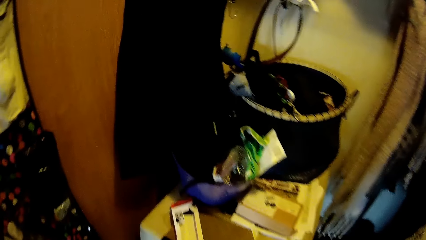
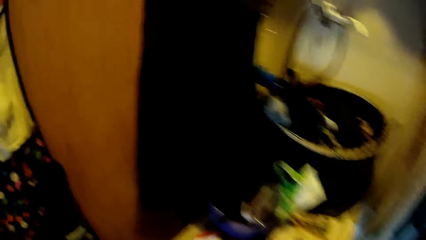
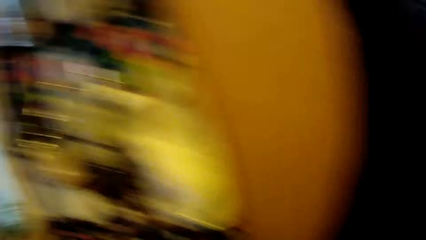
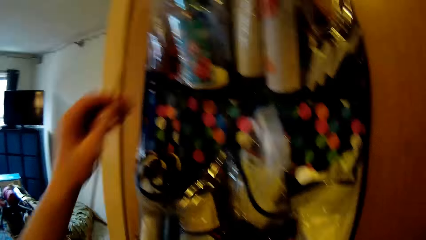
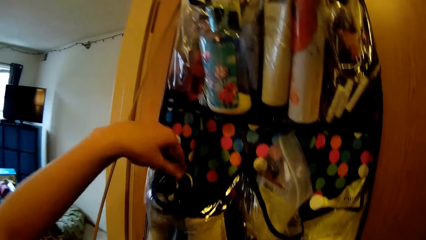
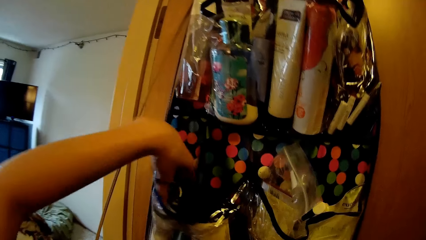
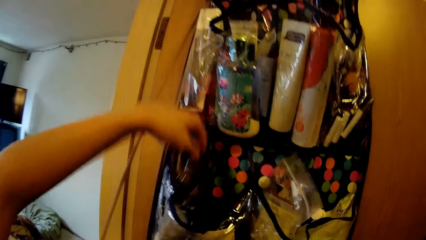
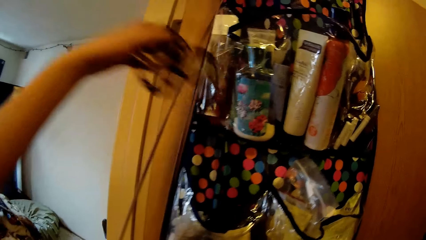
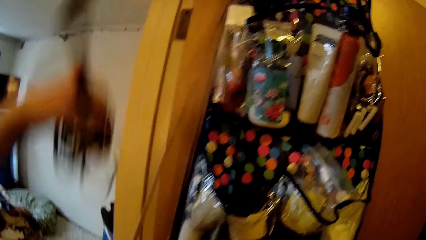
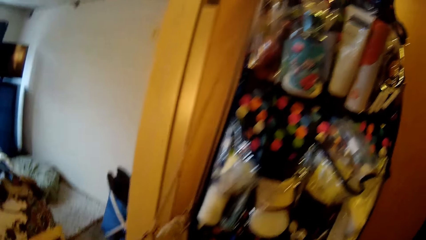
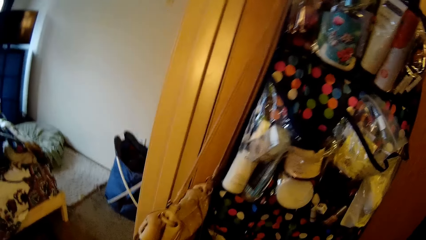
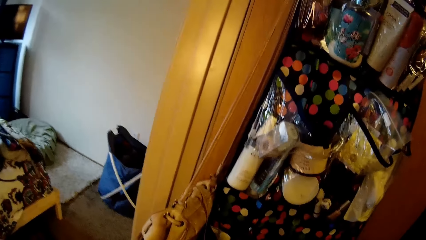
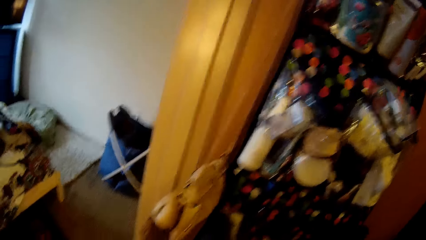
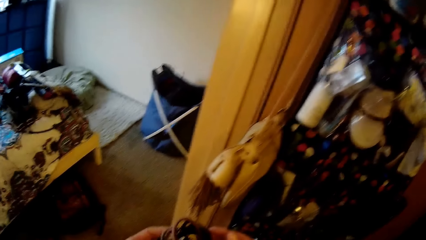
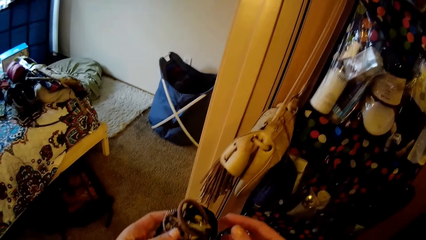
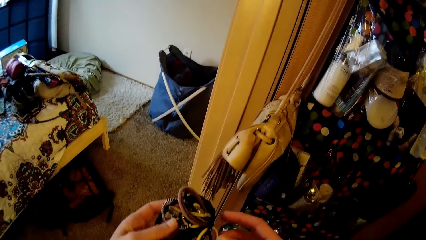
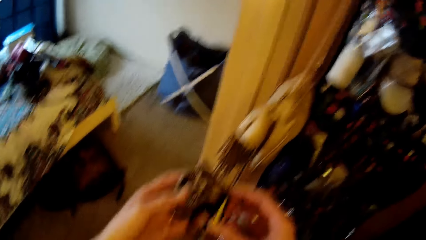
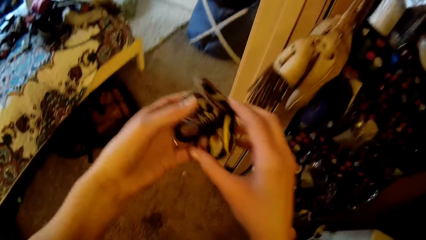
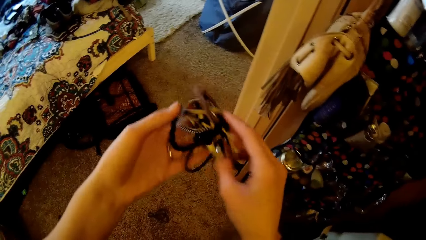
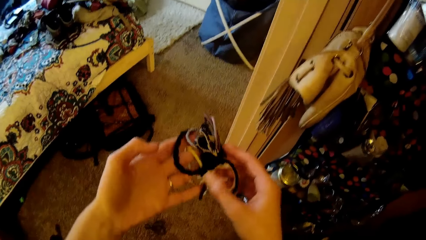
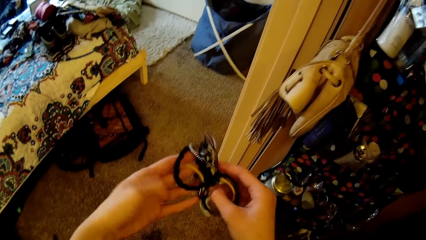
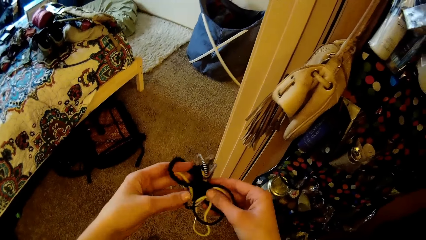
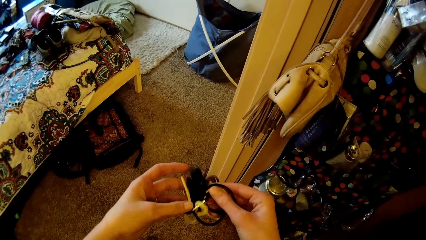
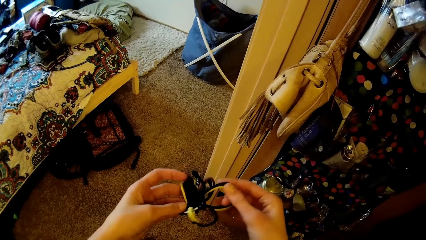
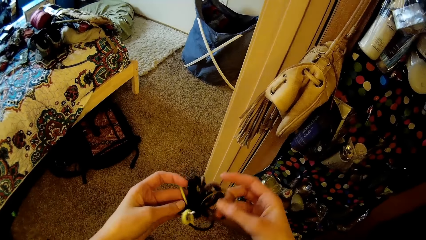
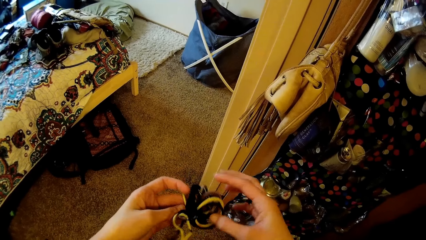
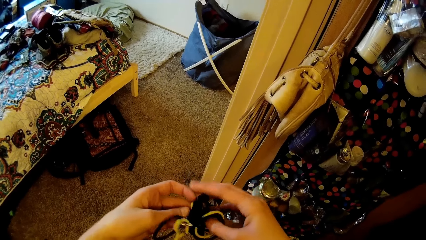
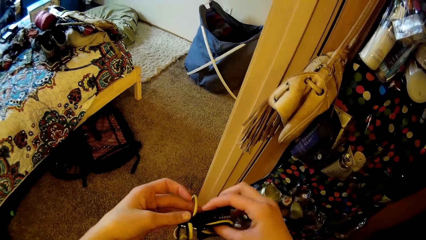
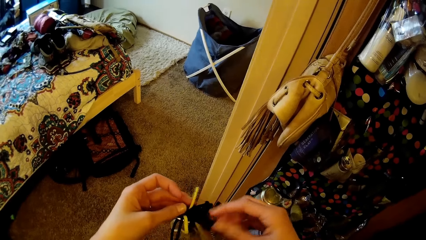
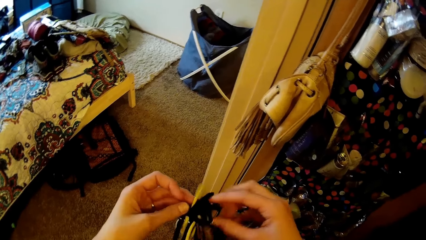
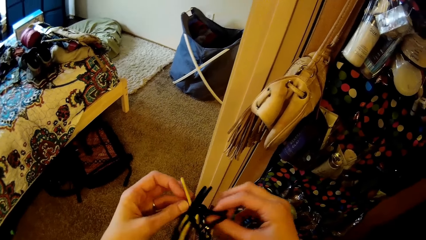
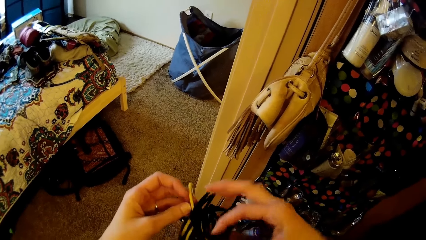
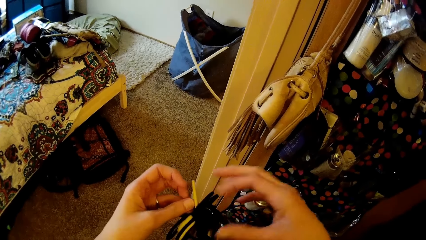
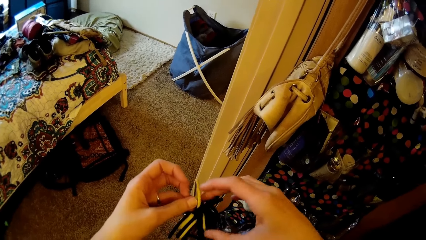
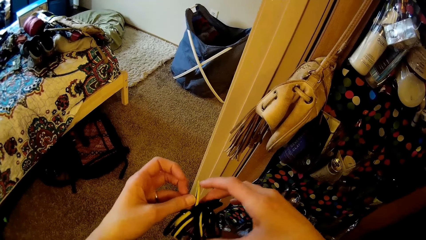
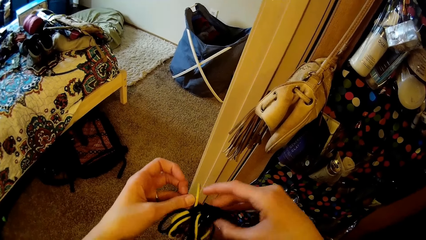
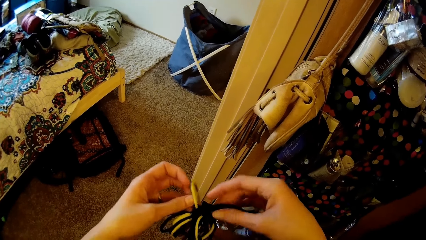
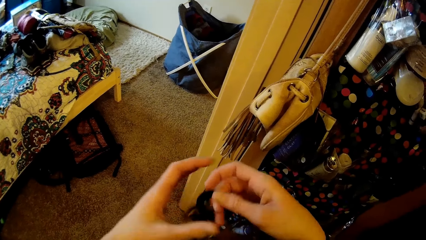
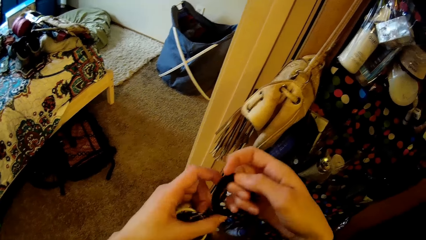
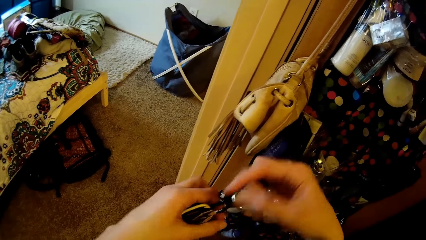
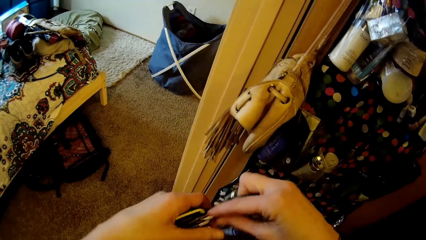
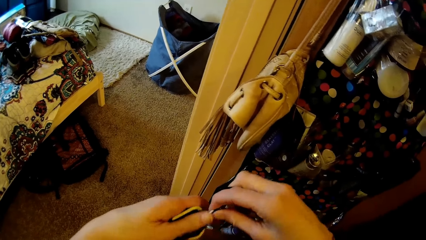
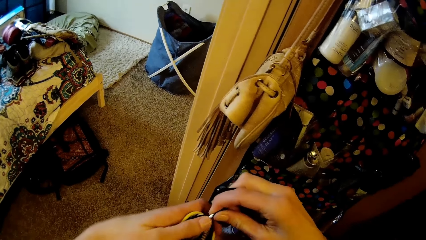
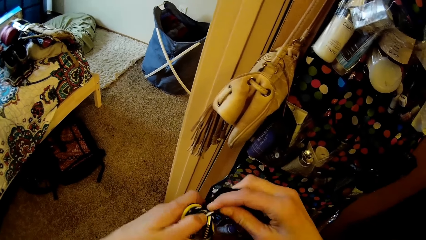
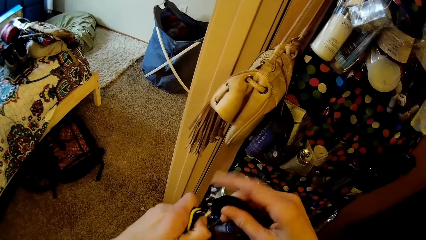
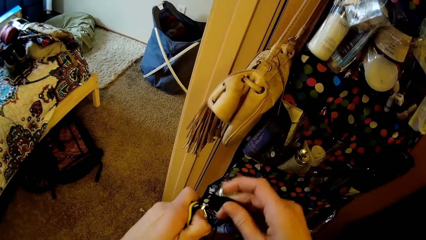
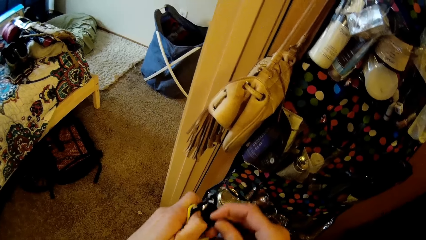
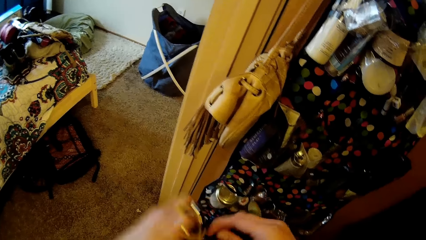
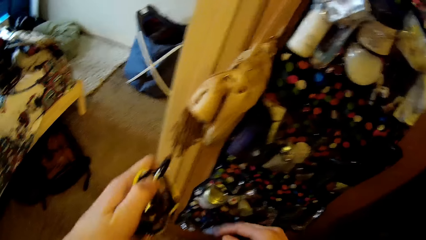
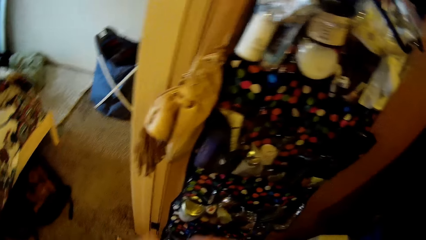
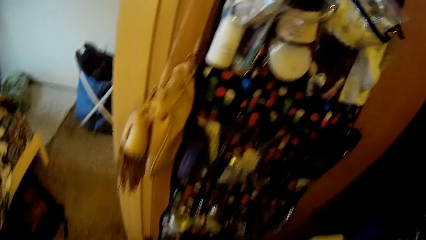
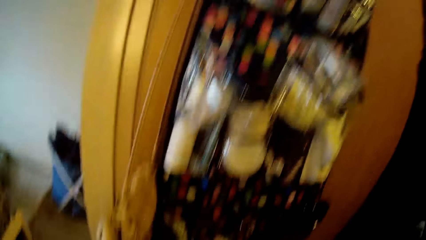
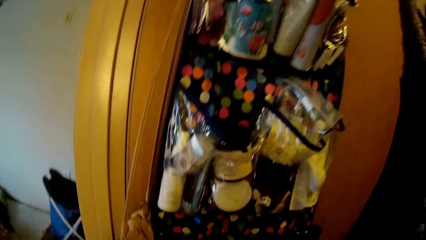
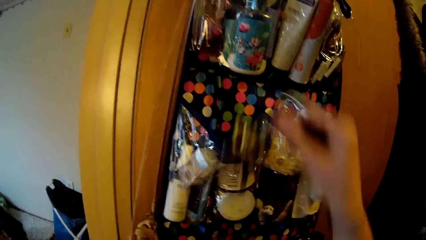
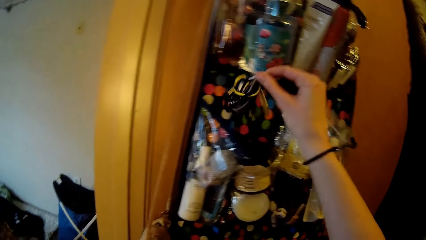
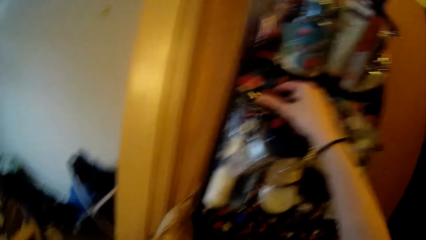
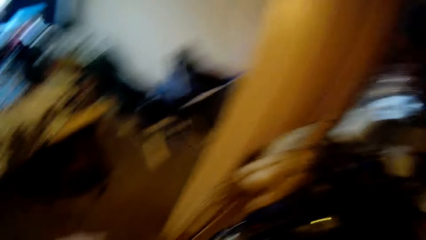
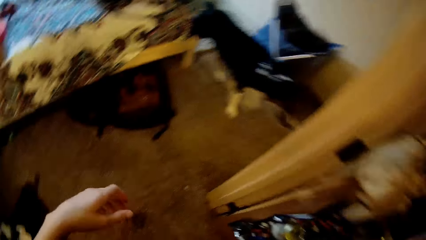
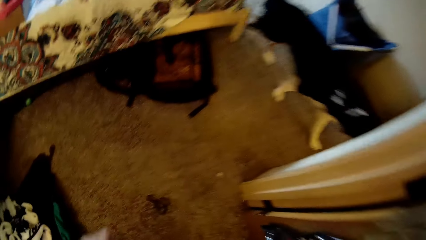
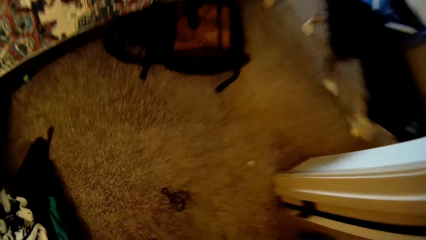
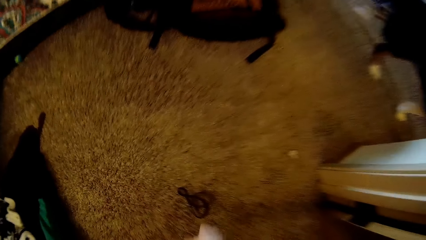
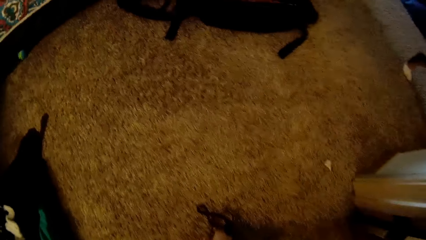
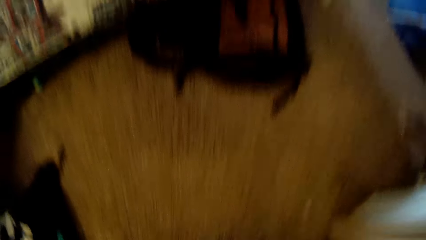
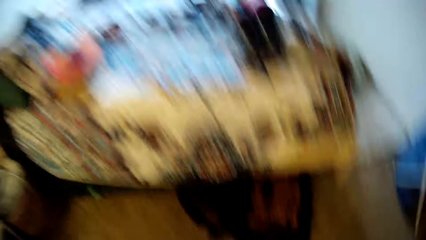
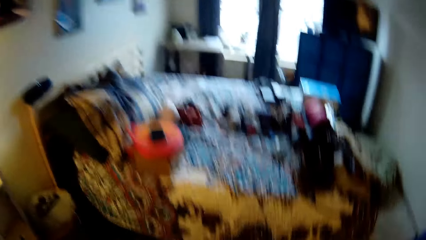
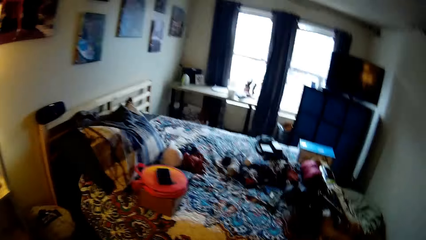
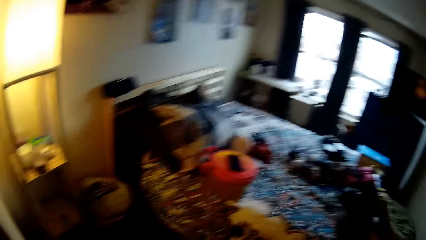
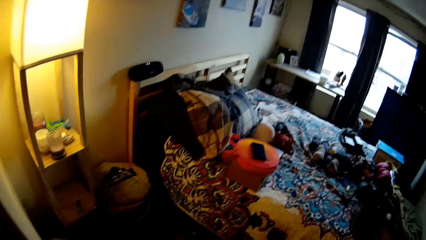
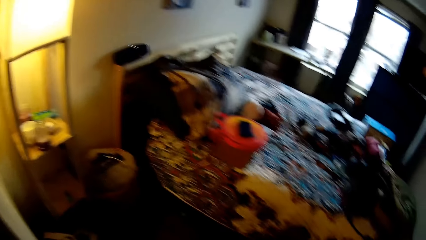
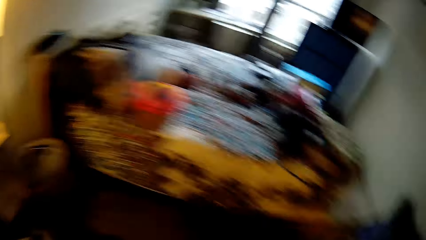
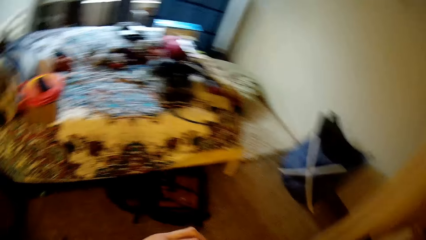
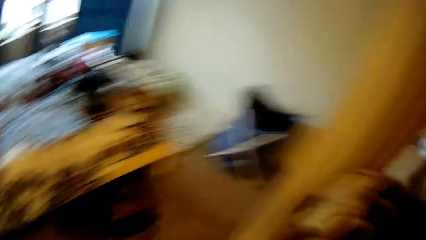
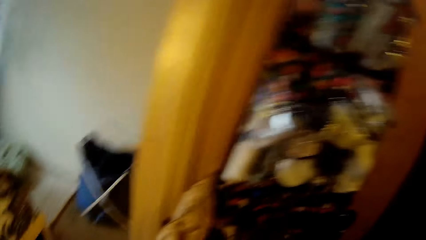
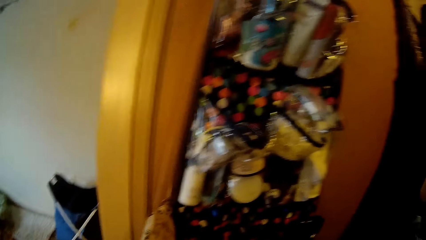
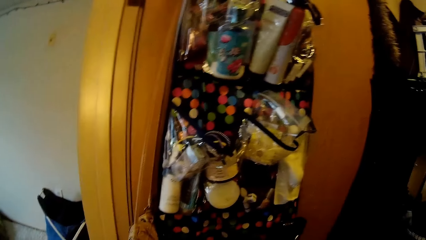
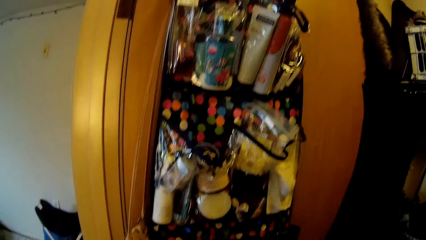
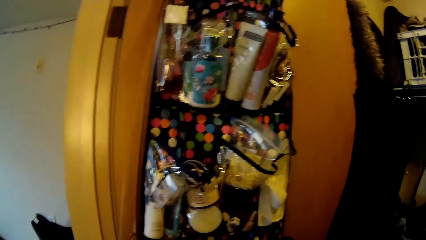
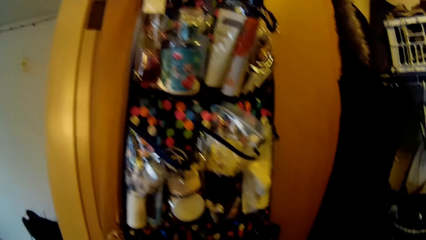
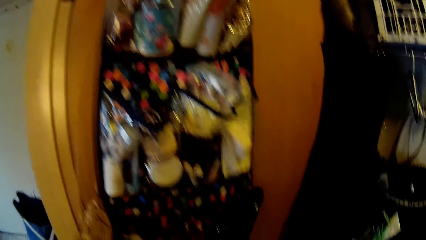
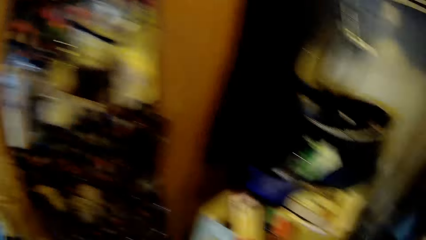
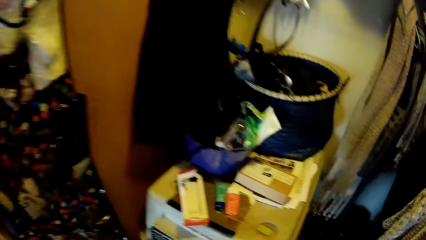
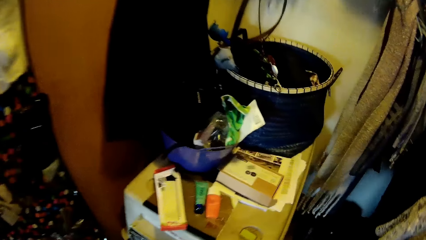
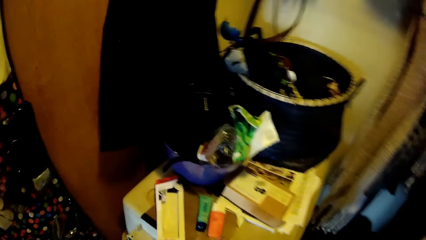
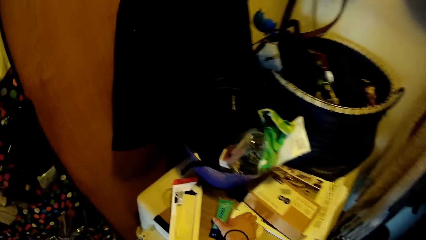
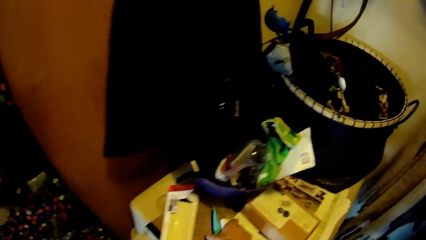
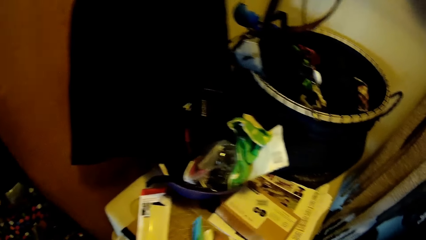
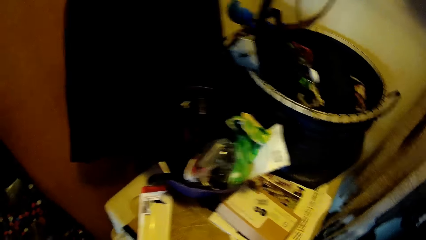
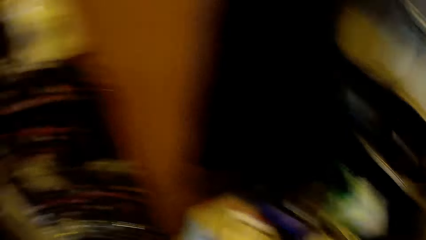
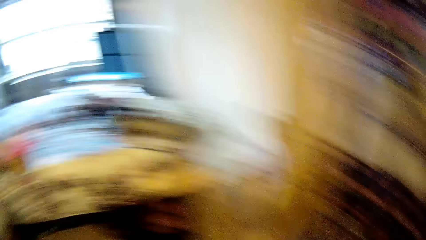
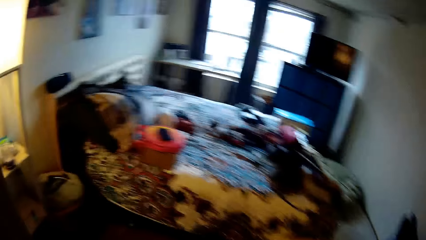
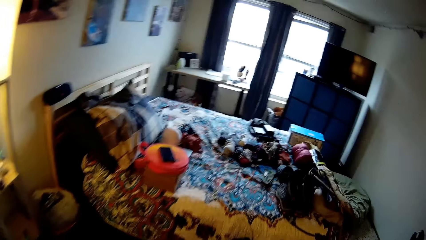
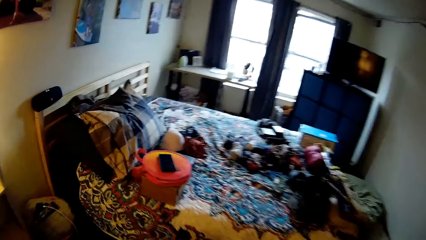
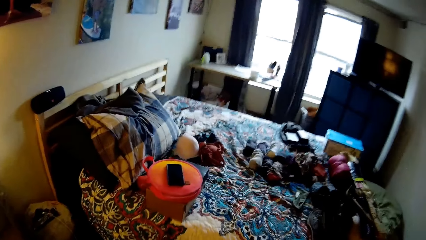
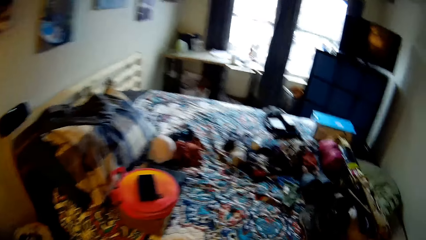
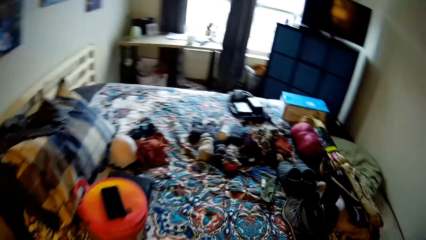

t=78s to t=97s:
The camera wearer turns to the right. She removes rope or wrist bands from the bag on the wall. She untangles the rope with her hands. She picks up a wristband. She puts the rope in the bag on the wall. She turns around the room. She picks up another rope from the wall. She picks up a small plastic container from a table in the closet. She turns around. She walks towards the bed.
